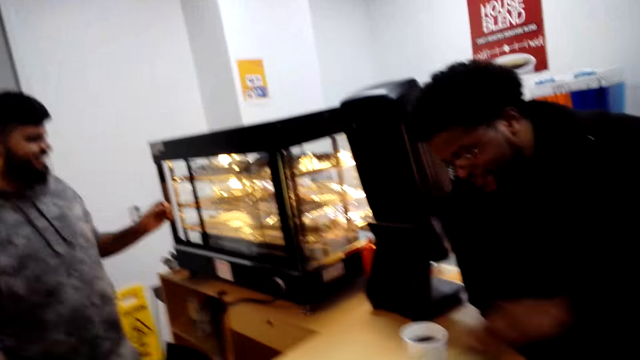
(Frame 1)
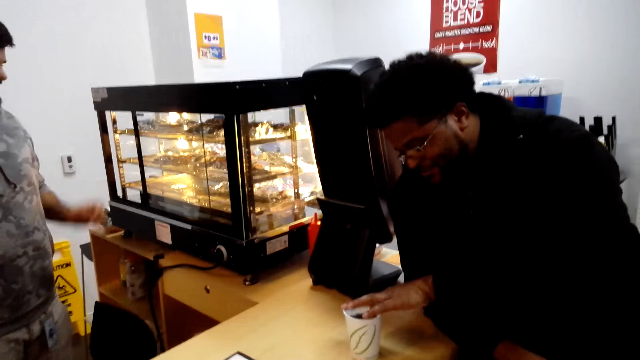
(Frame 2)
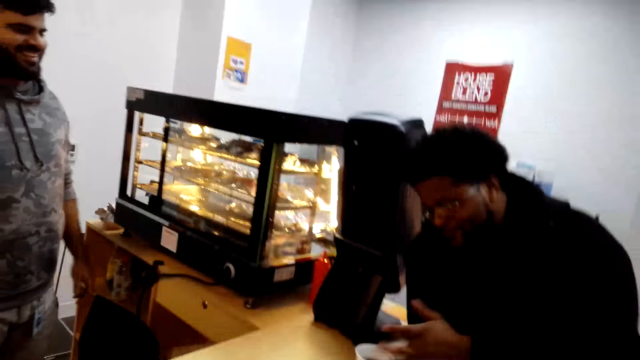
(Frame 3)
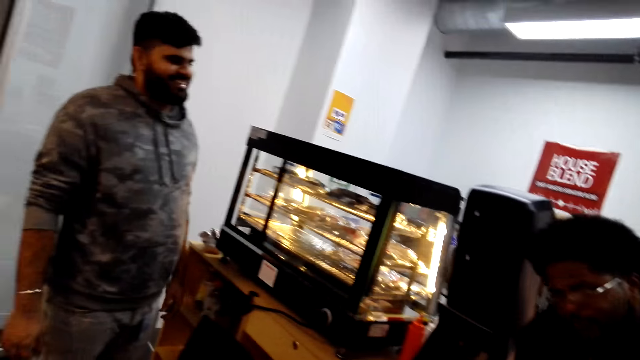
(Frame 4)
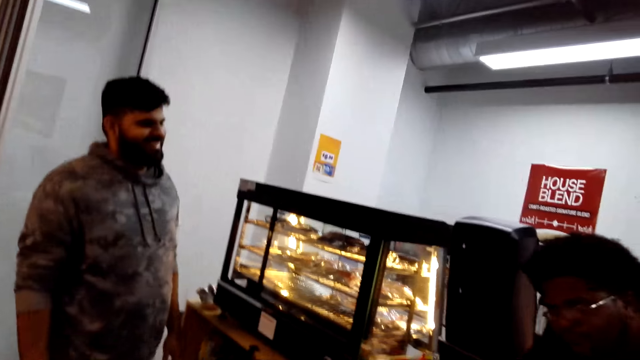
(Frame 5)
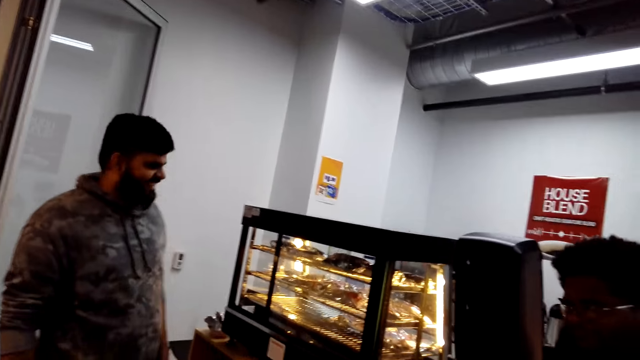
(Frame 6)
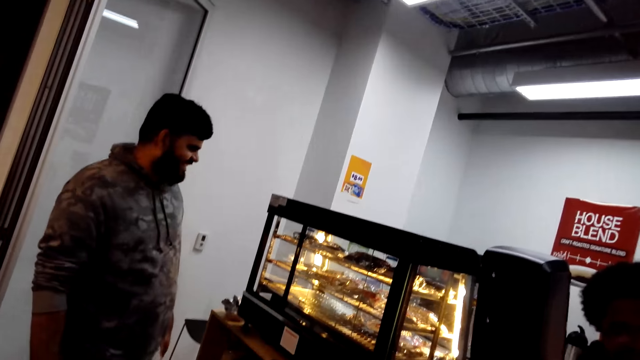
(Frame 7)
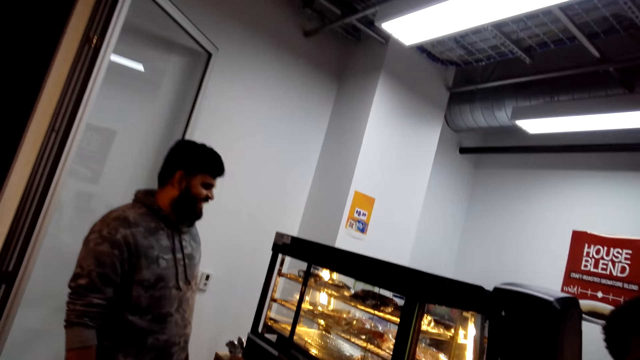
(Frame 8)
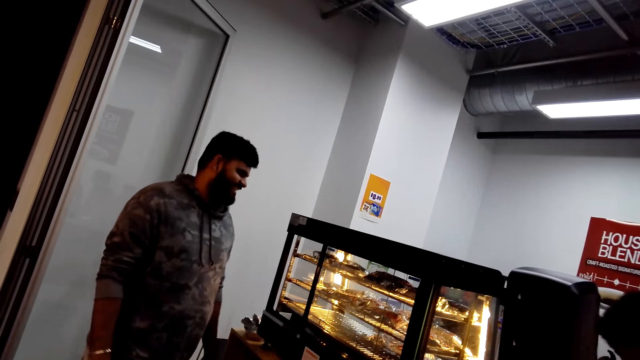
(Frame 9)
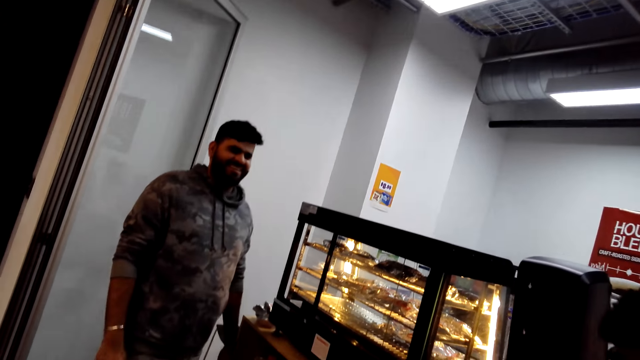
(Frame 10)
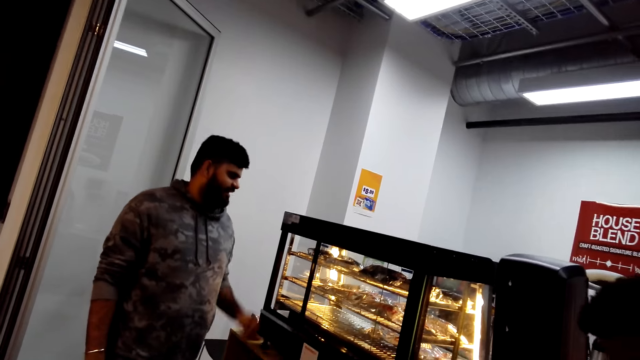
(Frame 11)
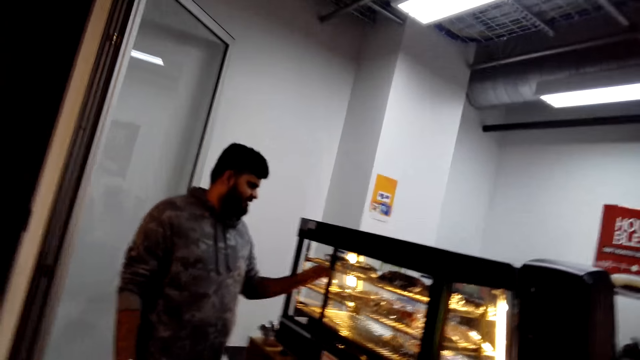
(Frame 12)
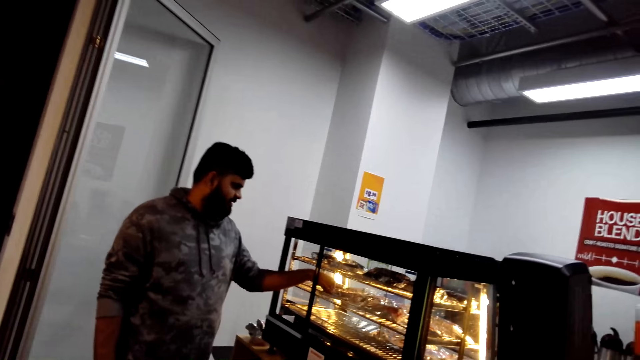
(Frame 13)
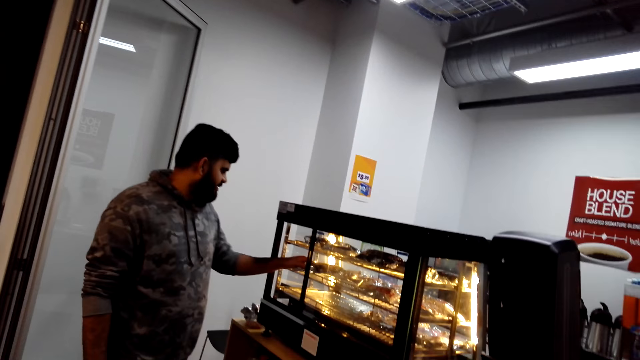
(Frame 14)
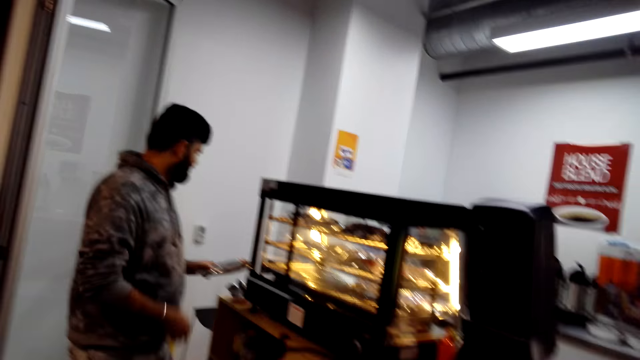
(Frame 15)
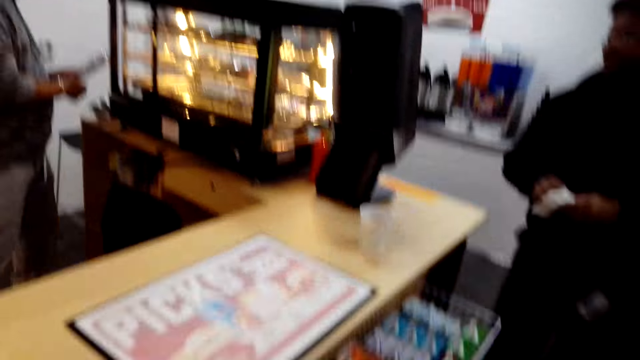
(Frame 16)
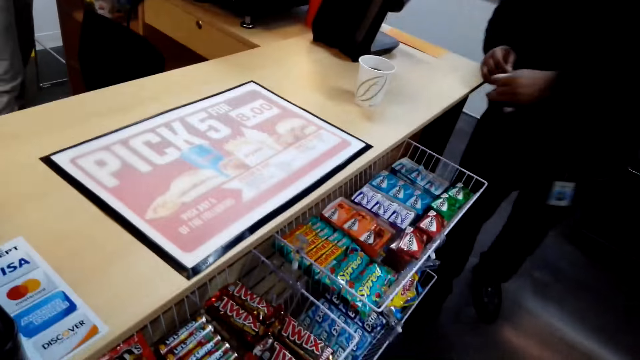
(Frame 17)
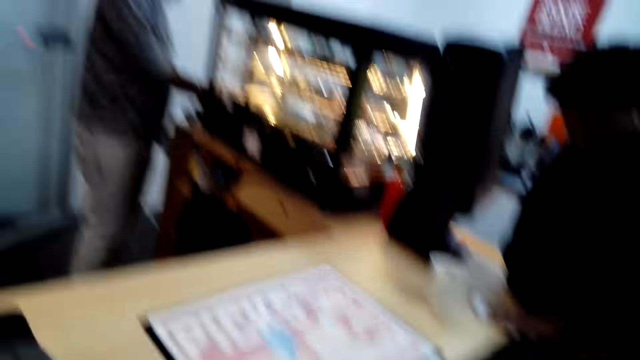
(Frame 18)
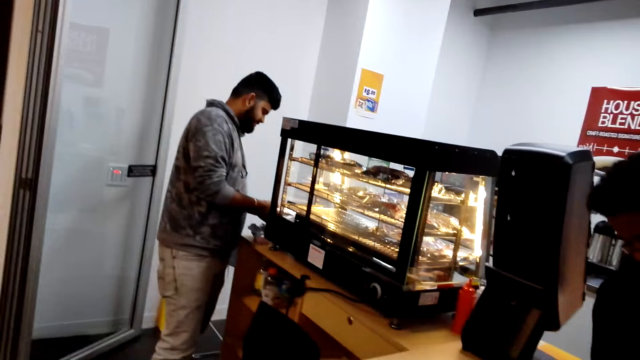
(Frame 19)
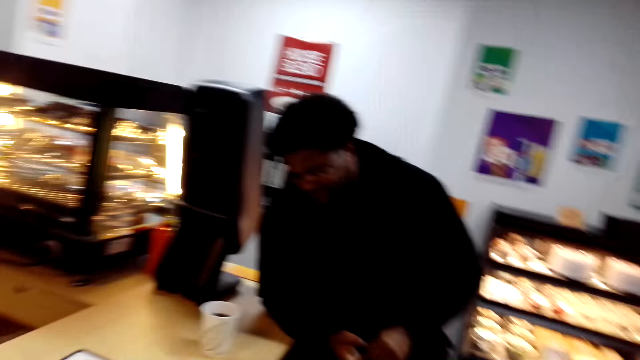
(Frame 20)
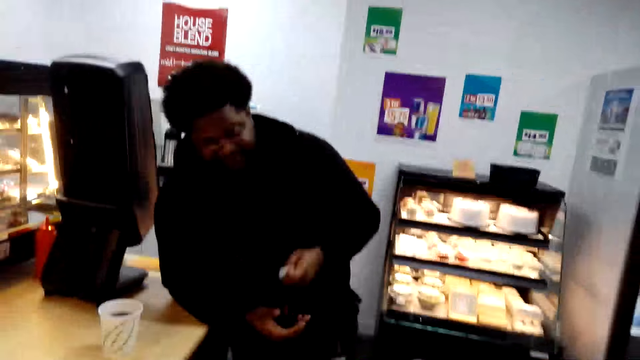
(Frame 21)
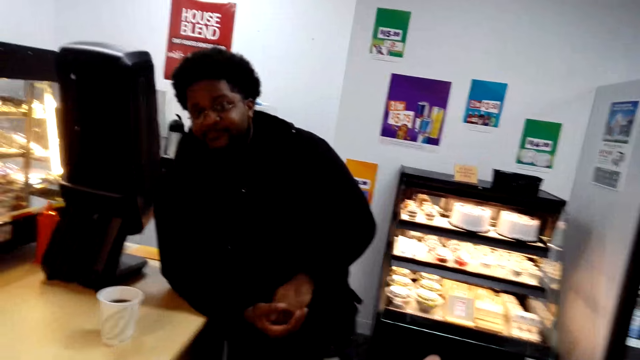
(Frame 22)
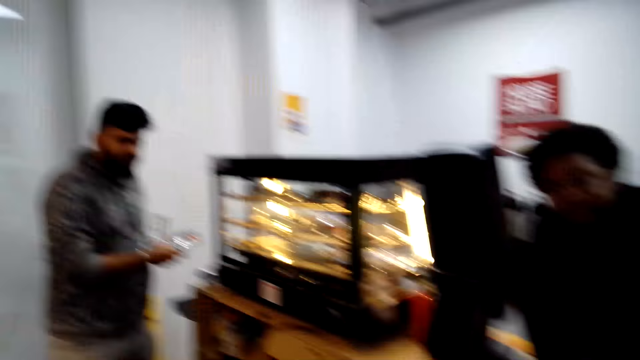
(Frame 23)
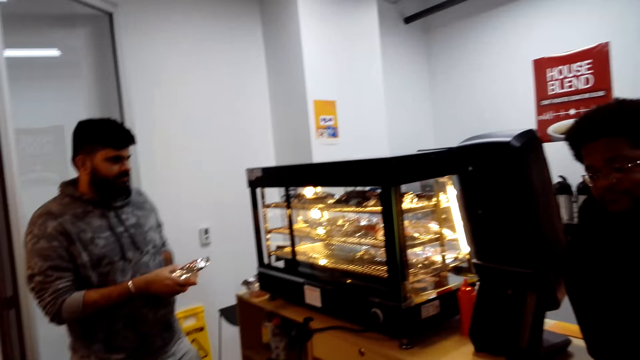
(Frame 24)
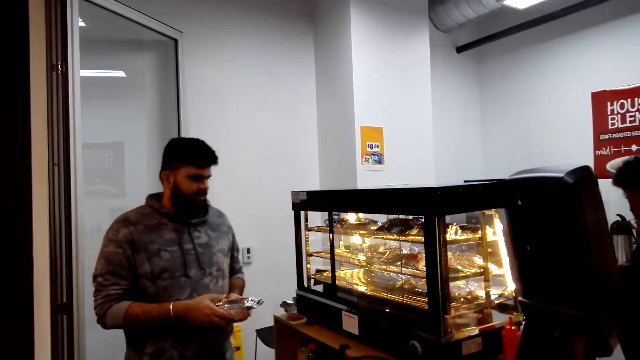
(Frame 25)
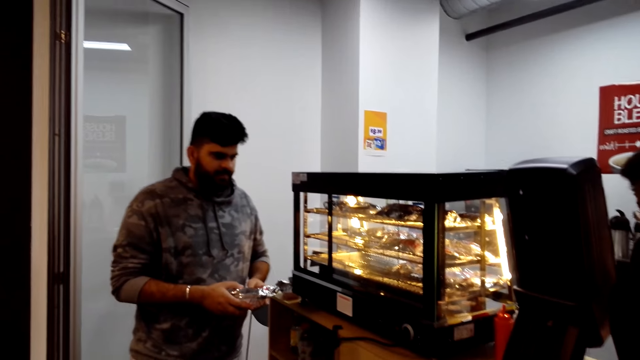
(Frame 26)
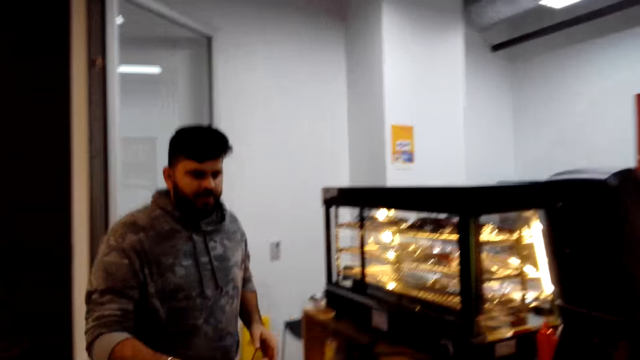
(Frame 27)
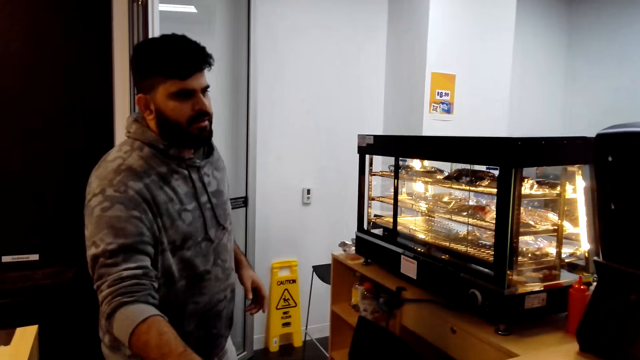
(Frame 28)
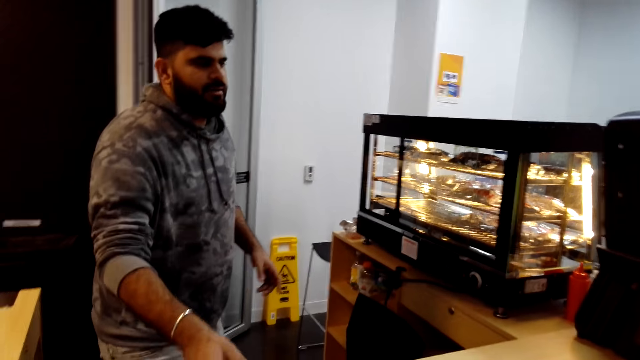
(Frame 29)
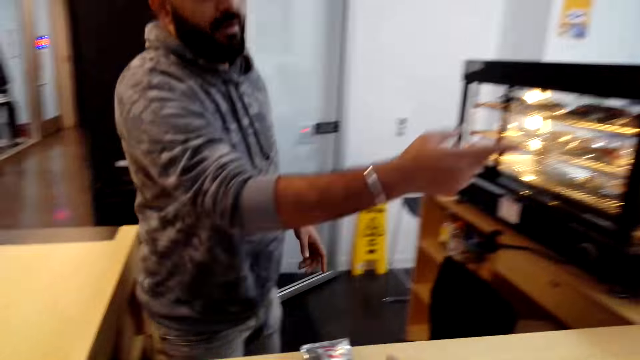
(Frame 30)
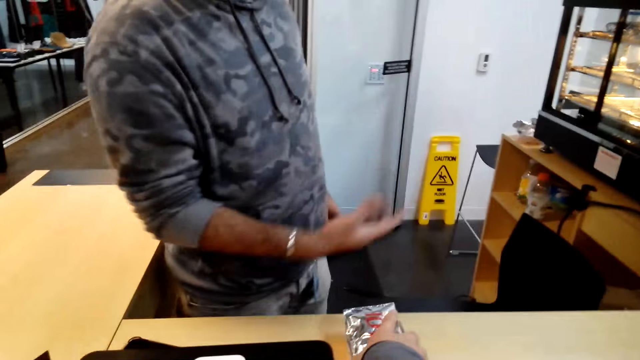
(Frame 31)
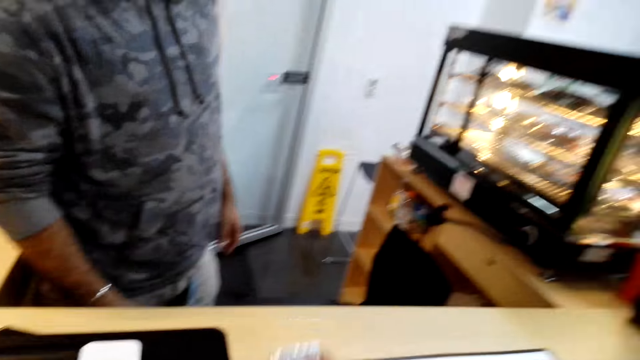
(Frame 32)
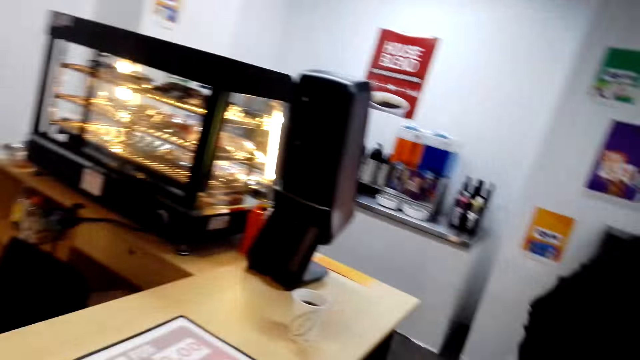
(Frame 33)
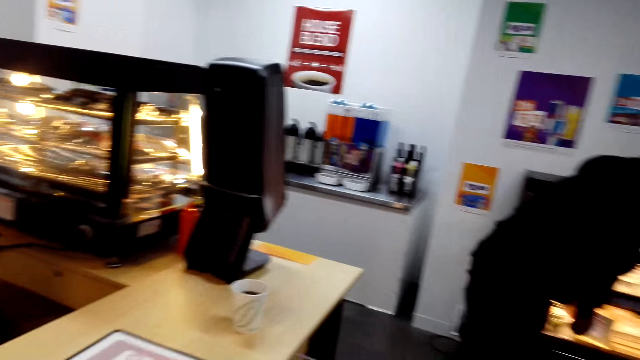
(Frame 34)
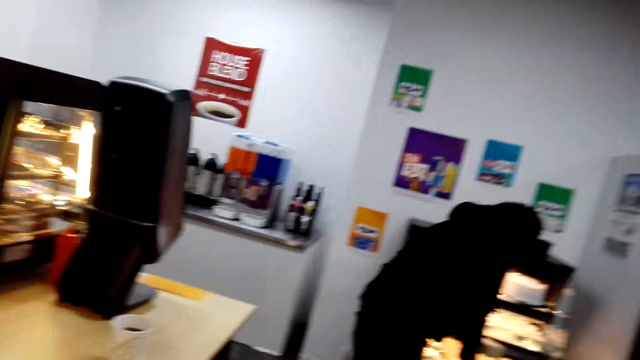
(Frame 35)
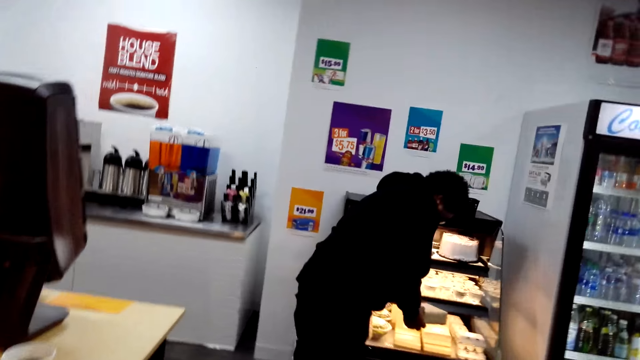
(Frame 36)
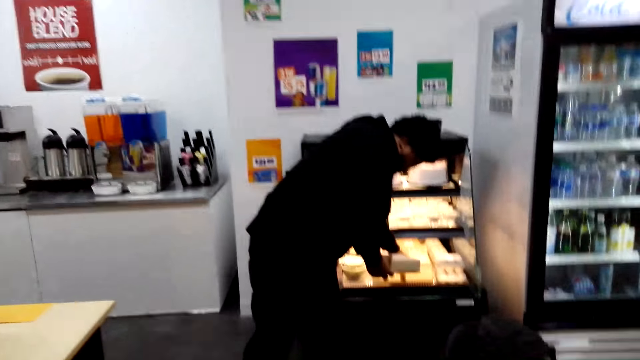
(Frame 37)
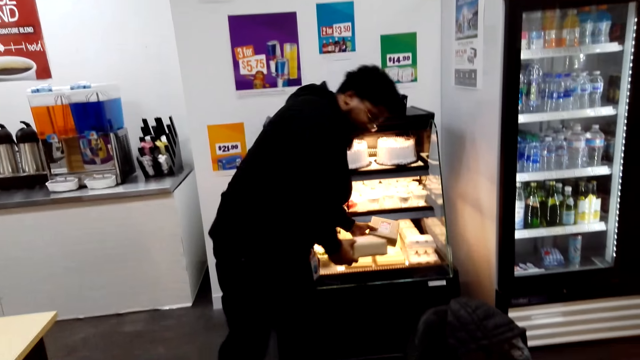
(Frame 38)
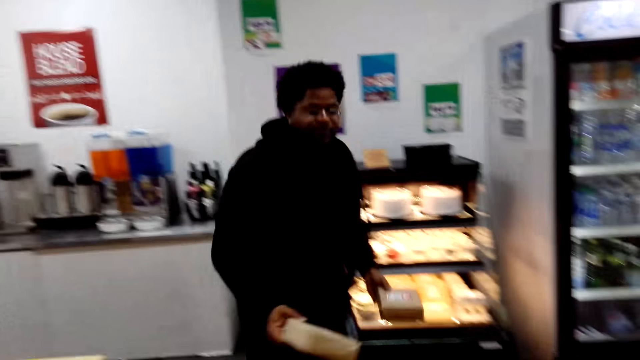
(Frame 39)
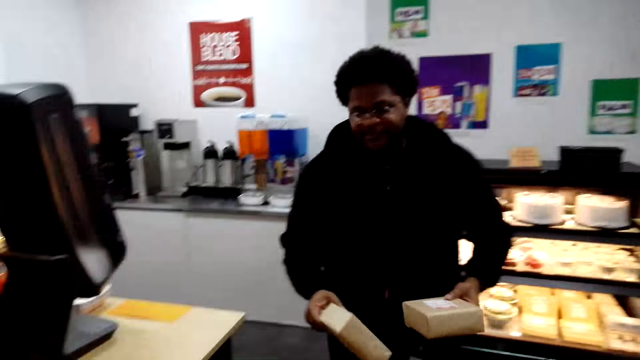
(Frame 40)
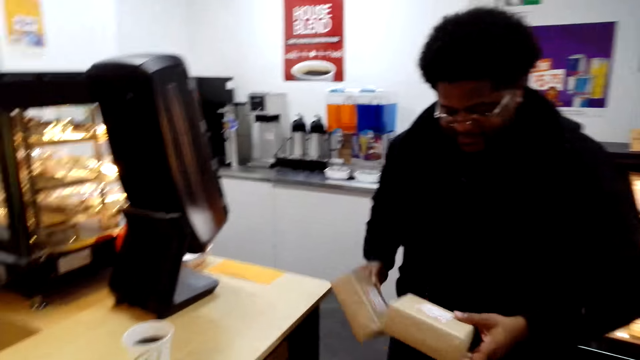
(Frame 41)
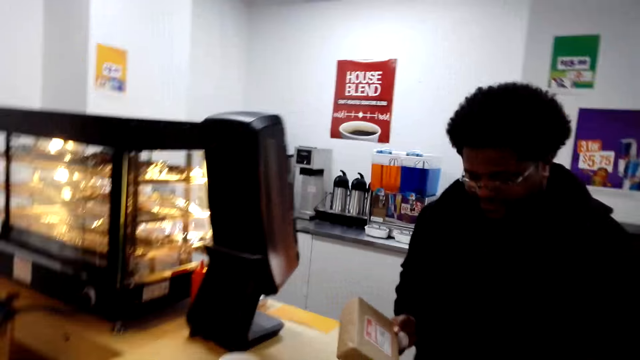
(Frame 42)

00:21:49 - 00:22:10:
The camera wearer interacts with a person. A man takes food. The camera wearer looks around. The man puts the food on the table. The camera wearer receives a foil from the person. They take the food. They look around. They interact with another person. Another man takes food wrappings.
